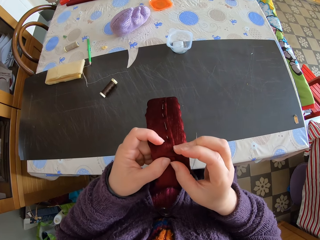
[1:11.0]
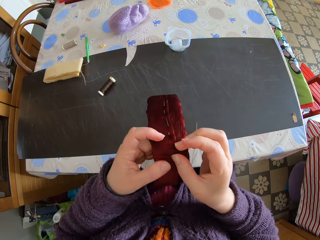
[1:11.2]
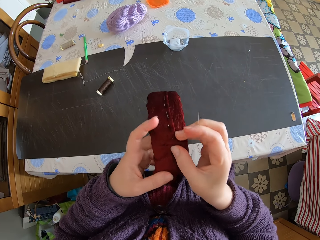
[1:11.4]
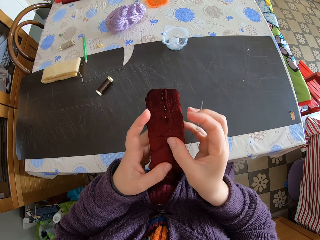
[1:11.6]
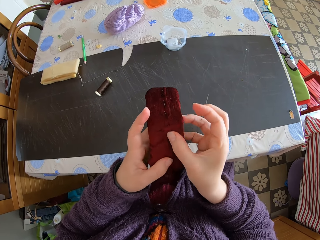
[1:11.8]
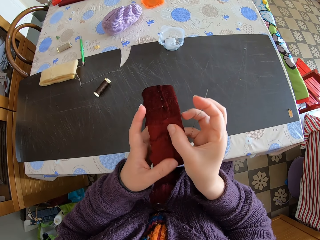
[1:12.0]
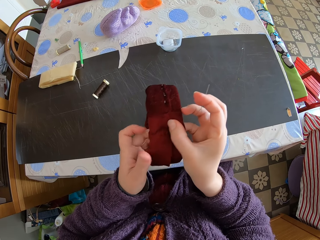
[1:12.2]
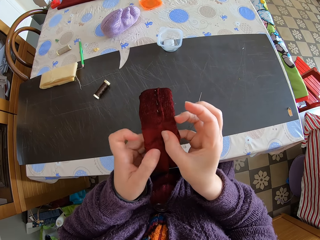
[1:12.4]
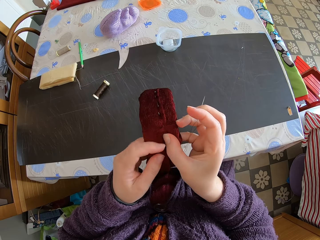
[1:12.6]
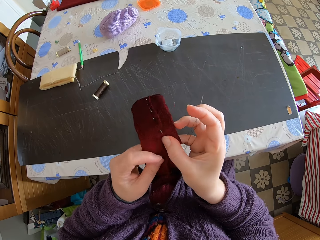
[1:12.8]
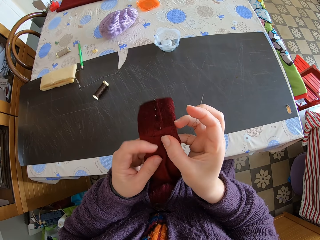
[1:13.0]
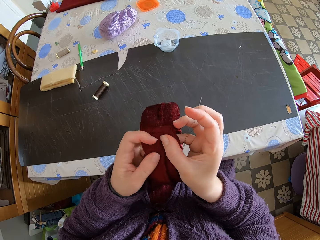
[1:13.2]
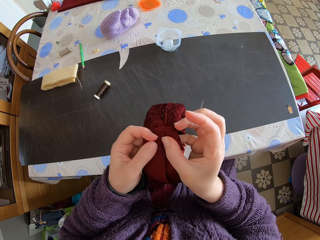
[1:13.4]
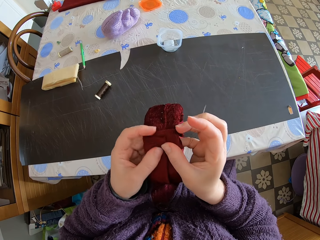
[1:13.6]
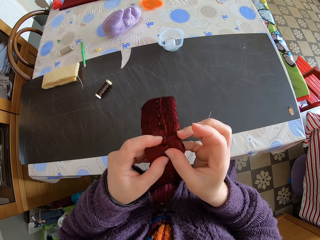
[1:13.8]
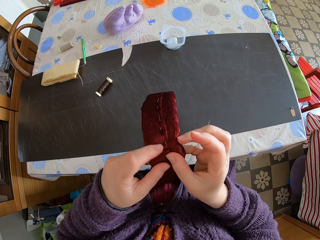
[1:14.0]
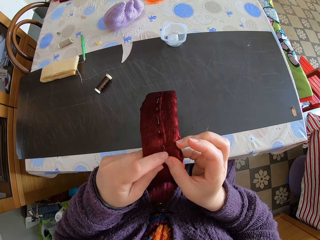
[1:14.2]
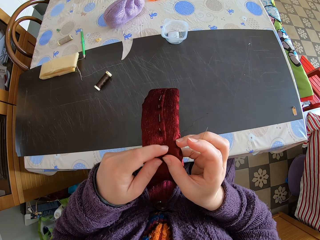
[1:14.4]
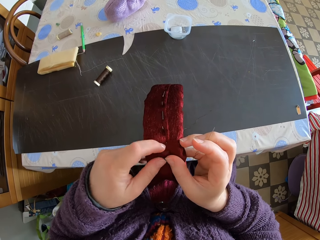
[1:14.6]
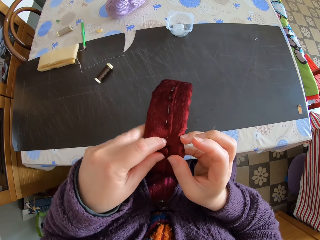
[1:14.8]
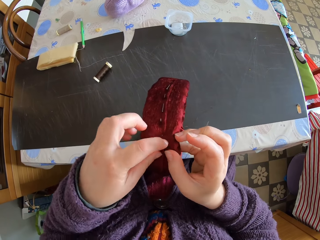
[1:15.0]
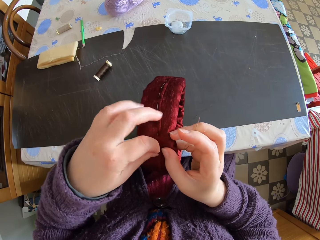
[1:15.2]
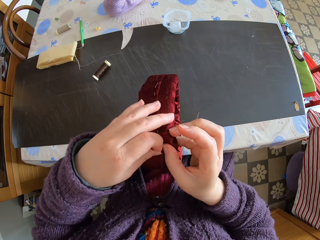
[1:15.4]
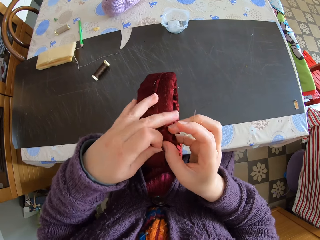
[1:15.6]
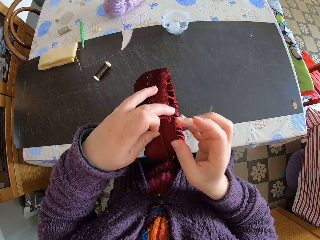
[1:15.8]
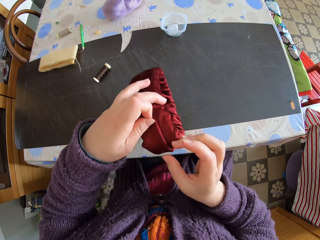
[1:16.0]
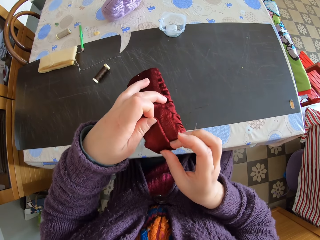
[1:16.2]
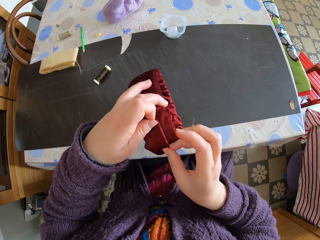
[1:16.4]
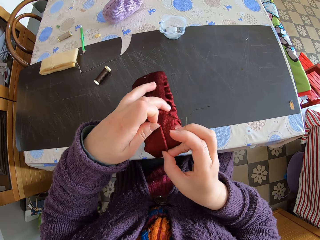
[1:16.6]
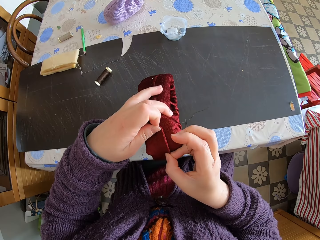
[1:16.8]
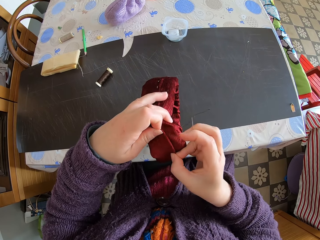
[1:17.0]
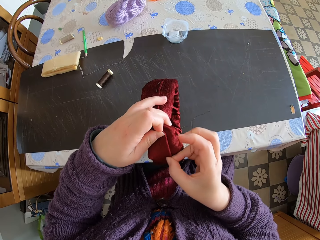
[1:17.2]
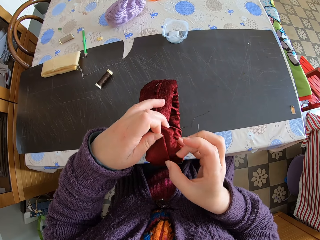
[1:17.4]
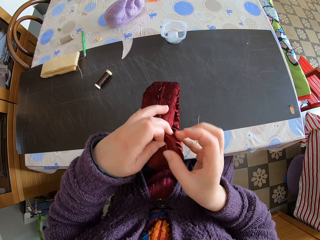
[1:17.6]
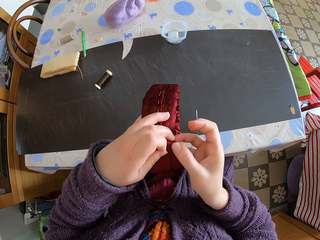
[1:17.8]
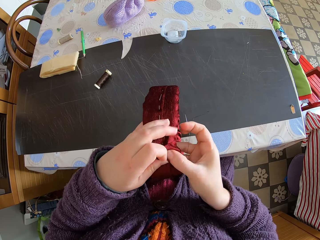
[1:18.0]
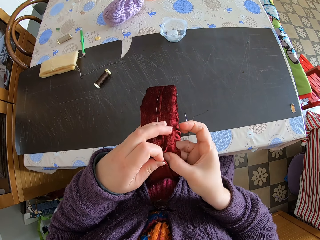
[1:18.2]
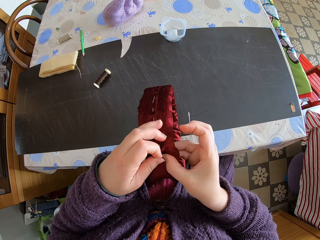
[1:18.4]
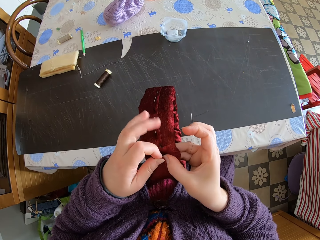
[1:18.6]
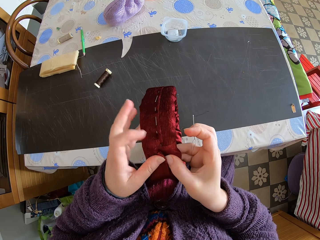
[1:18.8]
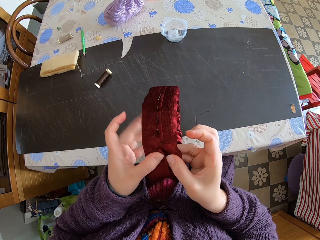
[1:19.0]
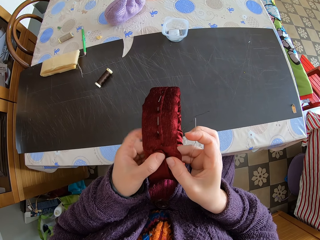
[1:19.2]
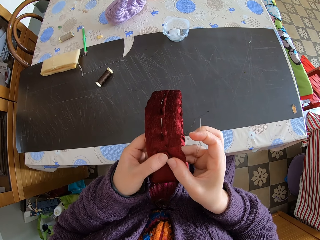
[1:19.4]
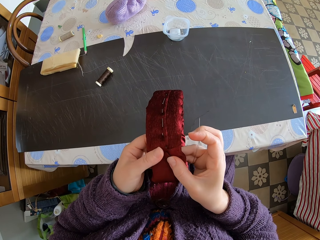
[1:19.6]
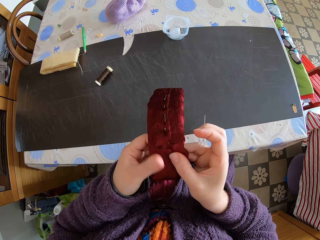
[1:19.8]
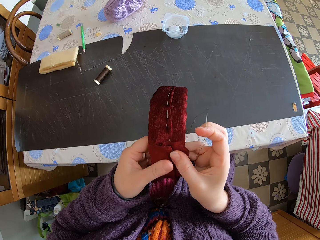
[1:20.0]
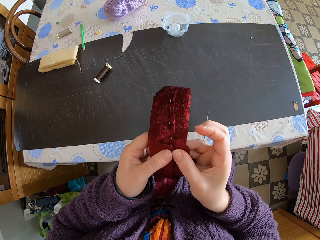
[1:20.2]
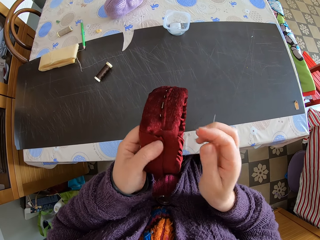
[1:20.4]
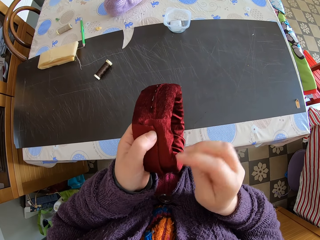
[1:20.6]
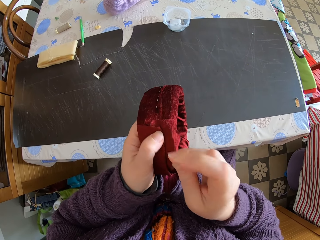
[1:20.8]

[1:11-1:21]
The camera wearer fixes something.

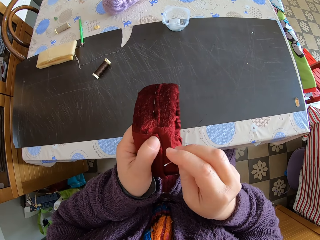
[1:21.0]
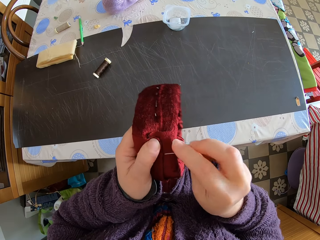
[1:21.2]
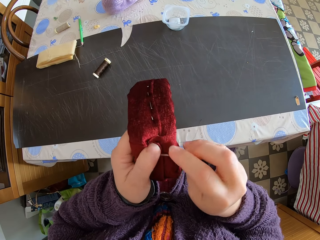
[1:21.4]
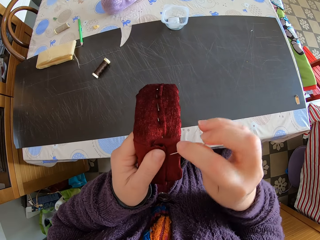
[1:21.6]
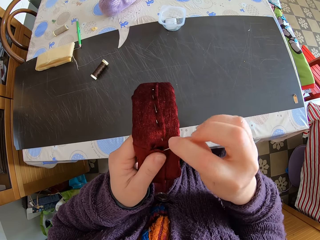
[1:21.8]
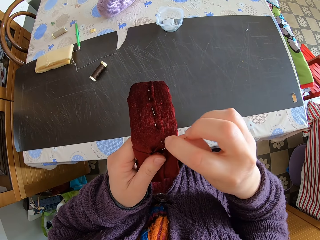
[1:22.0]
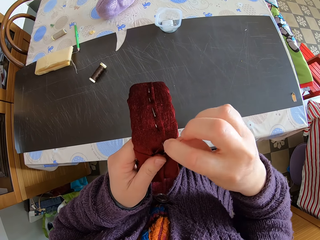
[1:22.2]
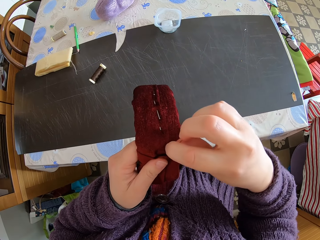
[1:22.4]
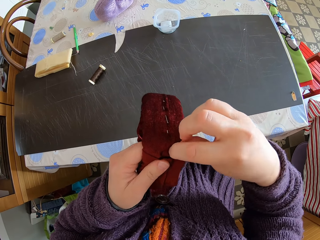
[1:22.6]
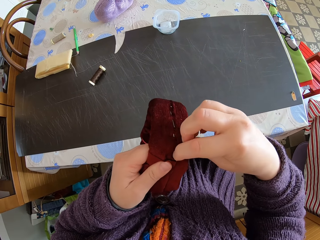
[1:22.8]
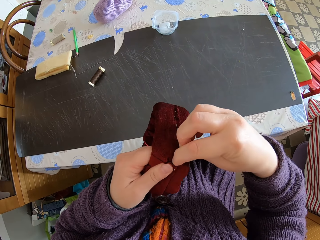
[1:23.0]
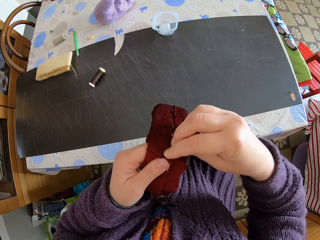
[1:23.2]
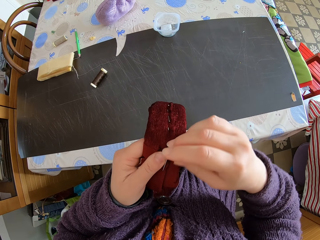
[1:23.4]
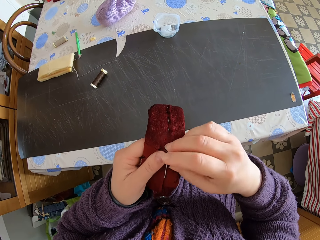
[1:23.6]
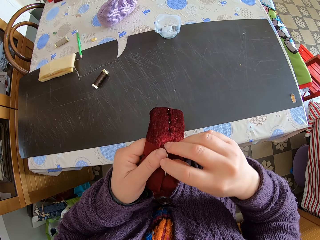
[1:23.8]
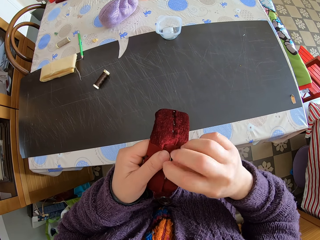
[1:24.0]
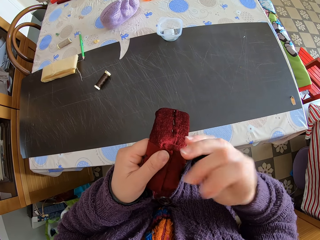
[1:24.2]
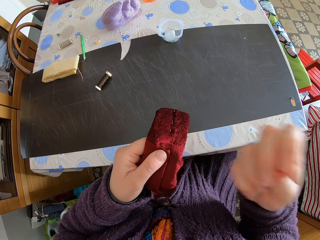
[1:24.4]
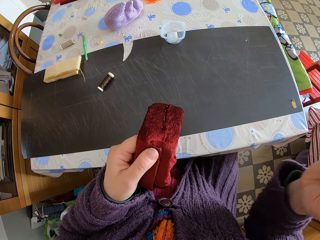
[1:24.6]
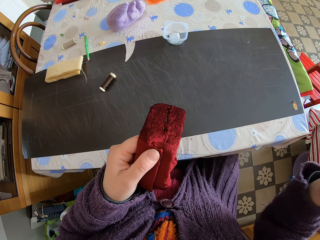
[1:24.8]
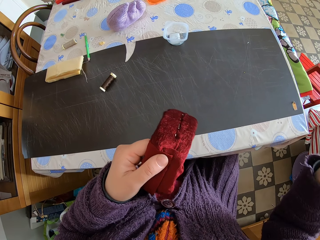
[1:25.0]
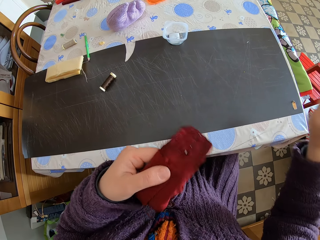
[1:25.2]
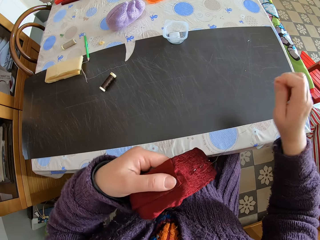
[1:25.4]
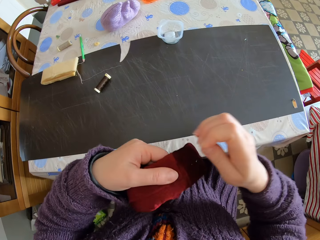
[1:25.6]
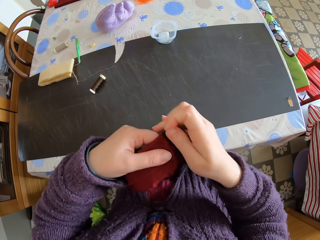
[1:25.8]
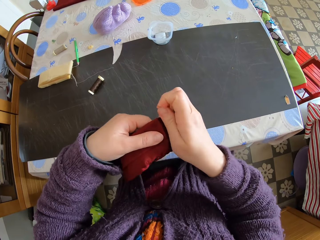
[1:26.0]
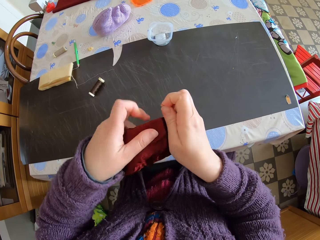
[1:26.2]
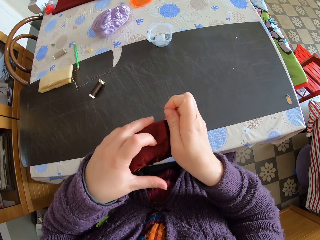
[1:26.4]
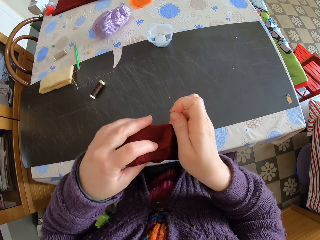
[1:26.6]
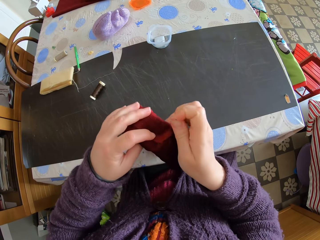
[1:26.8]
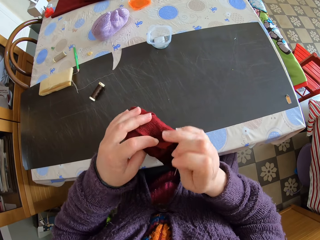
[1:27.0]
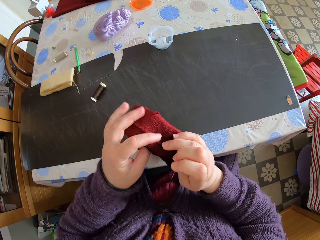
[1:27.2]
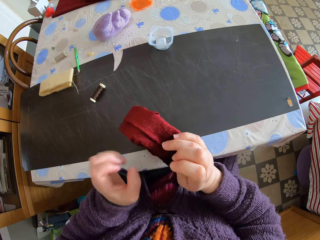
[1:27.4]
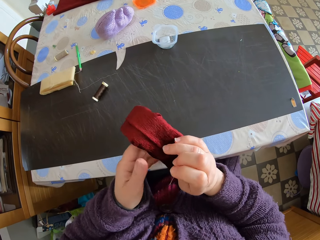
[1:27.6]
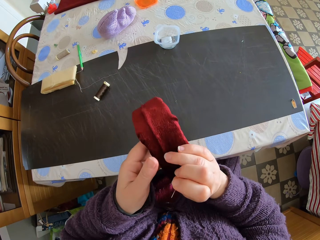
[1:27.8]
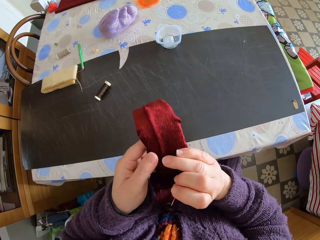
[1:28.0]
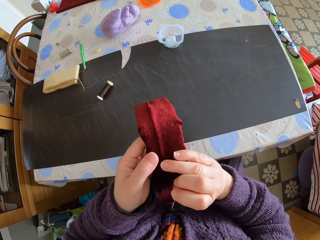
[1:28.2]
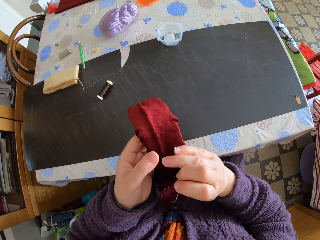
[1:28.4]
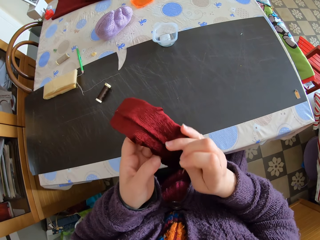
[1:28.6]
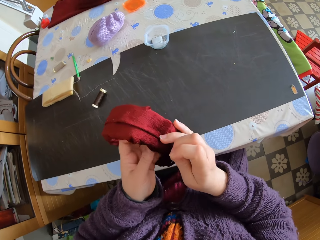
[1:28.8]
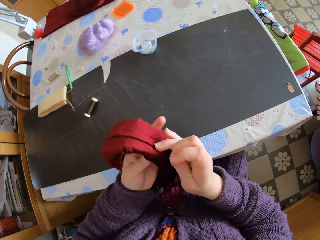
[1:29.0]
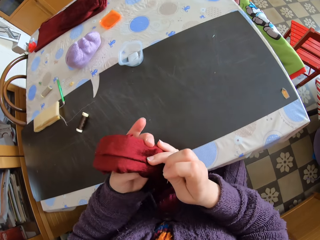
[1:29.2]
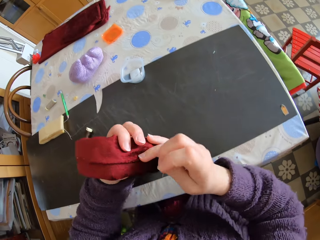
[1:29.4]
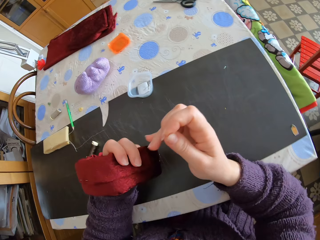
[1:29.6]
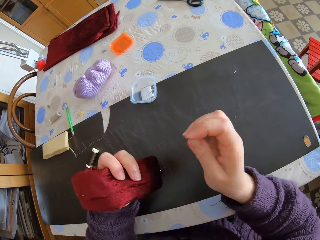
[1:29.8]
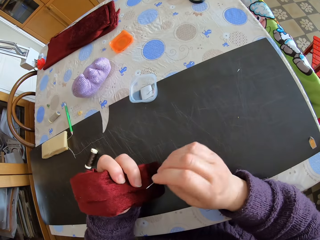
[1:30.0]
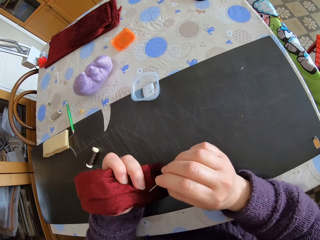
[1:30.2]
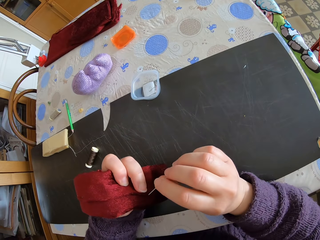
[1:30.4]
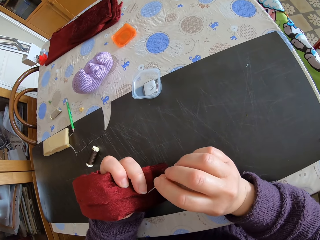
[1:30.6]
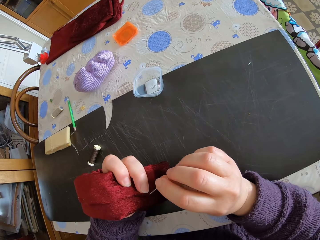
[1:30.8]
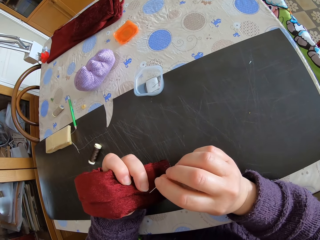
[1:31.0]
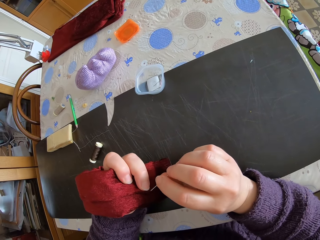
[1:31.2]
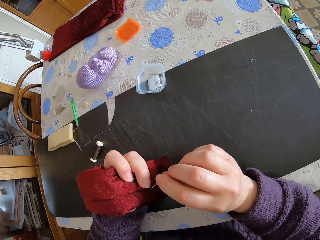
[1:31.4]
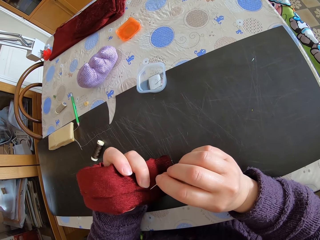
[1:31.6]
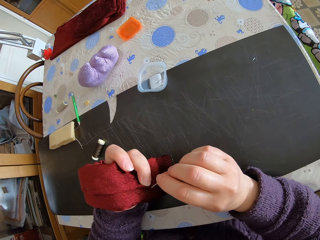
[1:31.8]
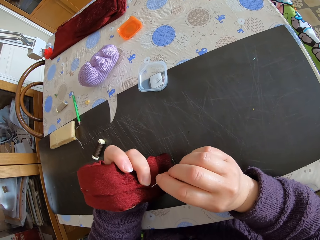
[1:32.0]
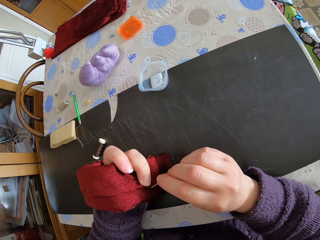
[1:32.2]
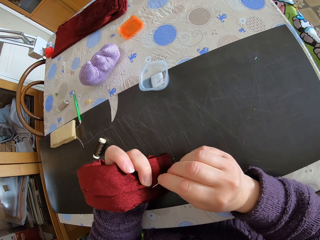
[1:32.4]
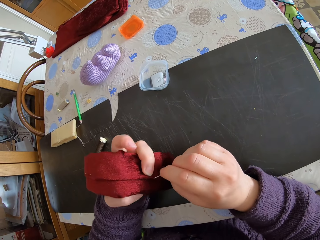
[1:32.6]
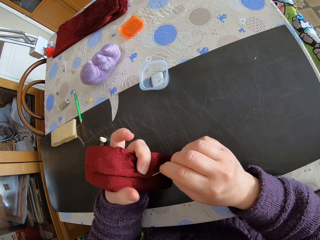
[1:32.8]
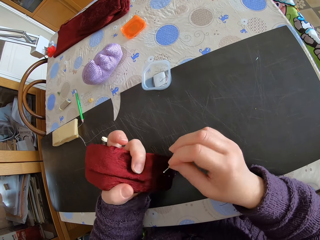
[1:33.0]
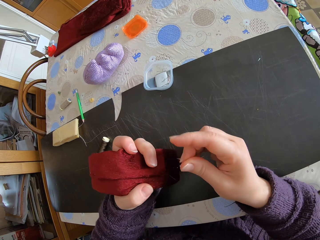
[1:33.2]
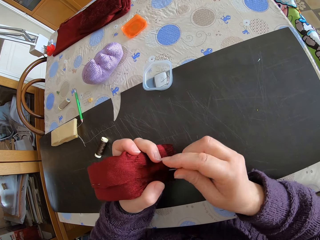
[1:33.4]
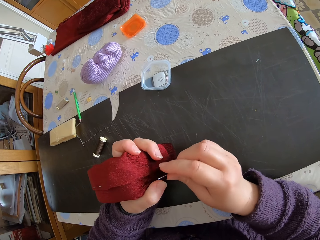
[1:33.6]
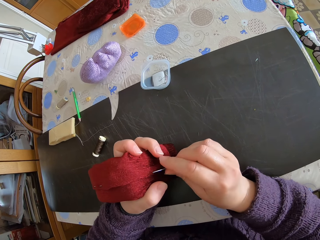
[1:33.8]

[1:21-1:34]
The camera wearer knits something. She sews the material around. She holds the headband with both hands. She stops sewing. She removes her right hand from the headband.
